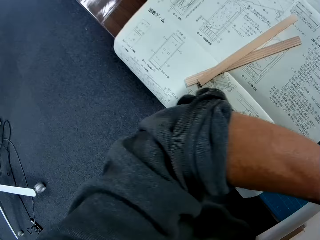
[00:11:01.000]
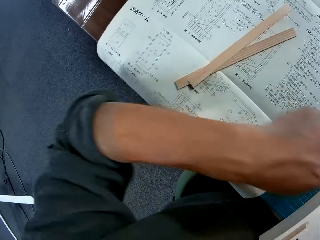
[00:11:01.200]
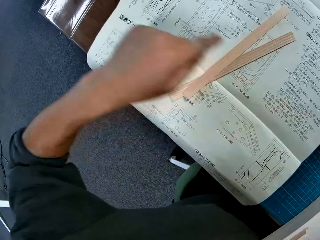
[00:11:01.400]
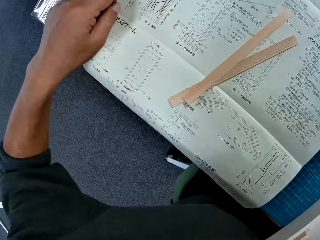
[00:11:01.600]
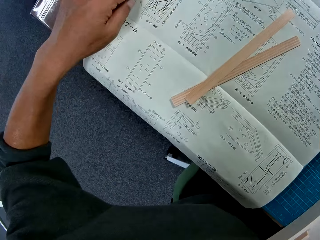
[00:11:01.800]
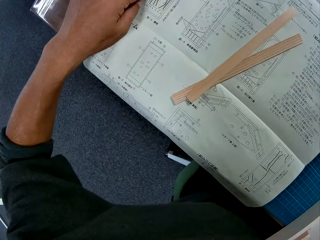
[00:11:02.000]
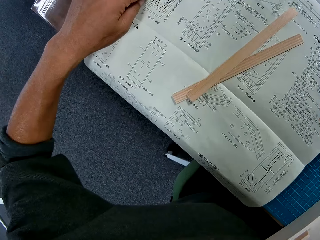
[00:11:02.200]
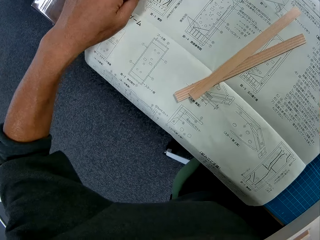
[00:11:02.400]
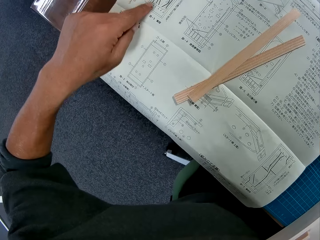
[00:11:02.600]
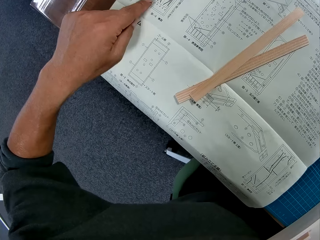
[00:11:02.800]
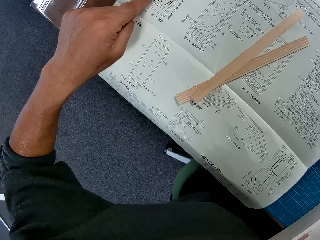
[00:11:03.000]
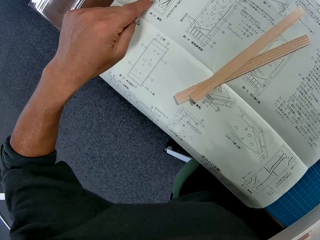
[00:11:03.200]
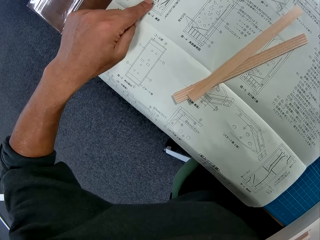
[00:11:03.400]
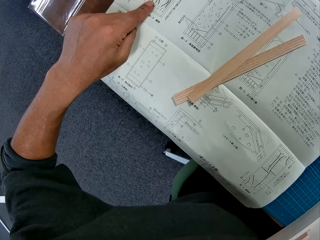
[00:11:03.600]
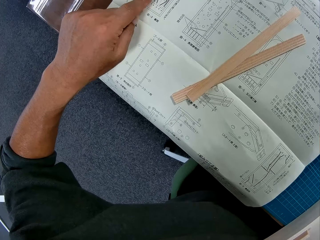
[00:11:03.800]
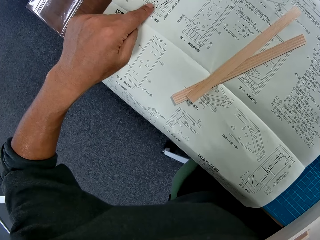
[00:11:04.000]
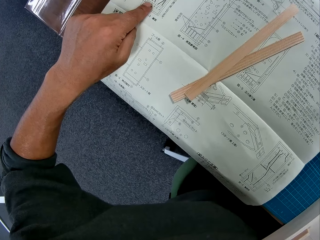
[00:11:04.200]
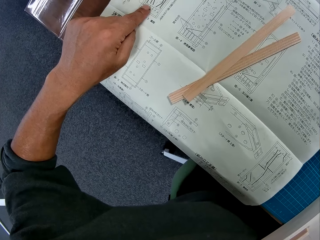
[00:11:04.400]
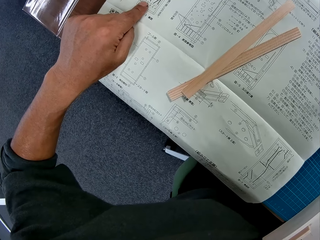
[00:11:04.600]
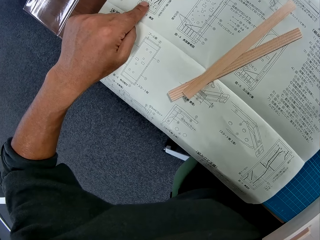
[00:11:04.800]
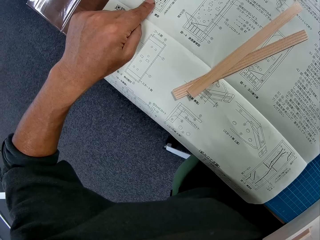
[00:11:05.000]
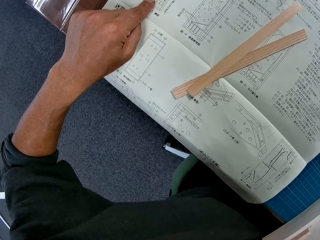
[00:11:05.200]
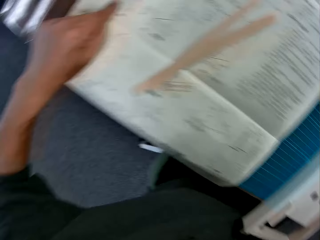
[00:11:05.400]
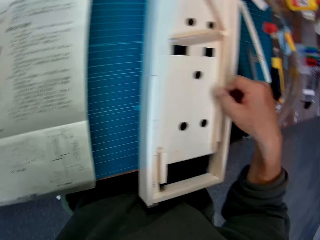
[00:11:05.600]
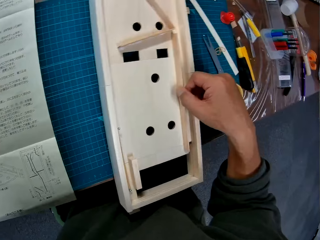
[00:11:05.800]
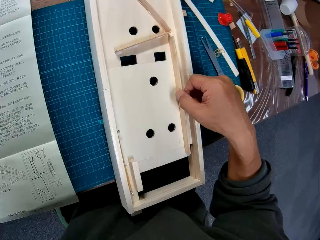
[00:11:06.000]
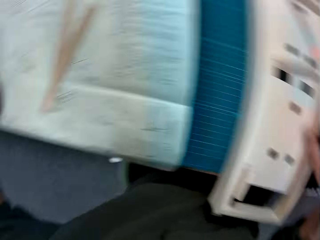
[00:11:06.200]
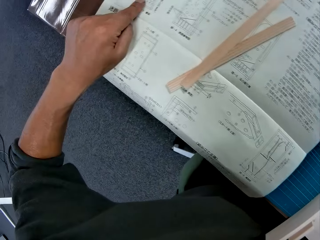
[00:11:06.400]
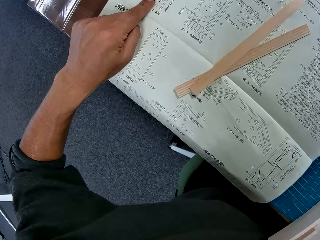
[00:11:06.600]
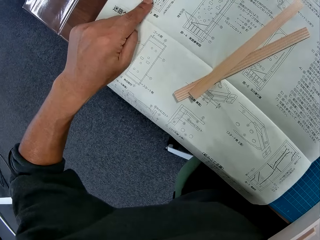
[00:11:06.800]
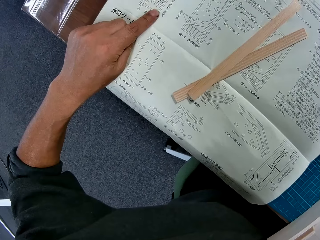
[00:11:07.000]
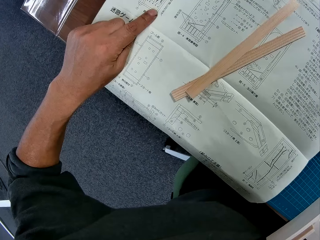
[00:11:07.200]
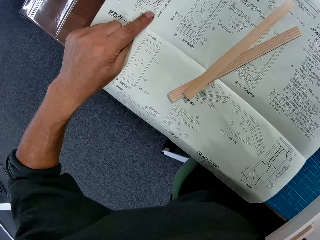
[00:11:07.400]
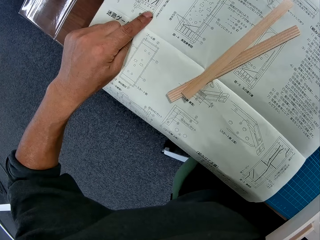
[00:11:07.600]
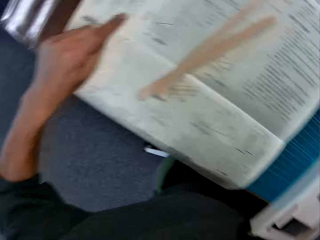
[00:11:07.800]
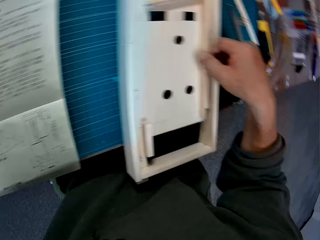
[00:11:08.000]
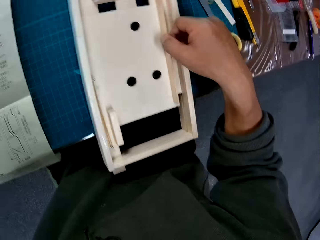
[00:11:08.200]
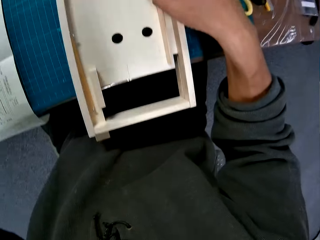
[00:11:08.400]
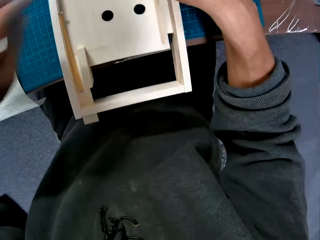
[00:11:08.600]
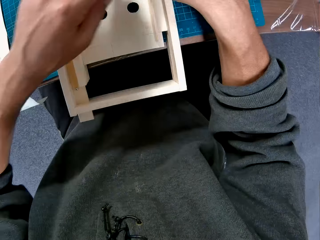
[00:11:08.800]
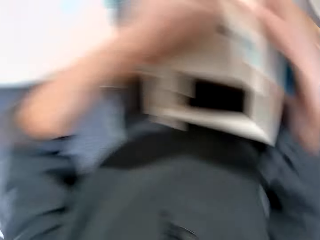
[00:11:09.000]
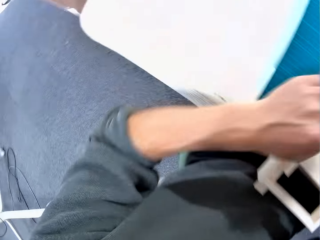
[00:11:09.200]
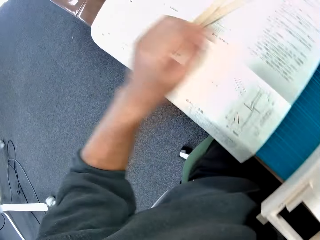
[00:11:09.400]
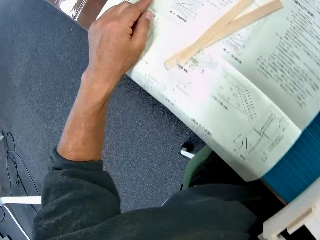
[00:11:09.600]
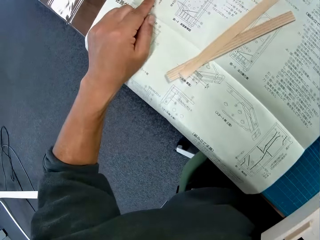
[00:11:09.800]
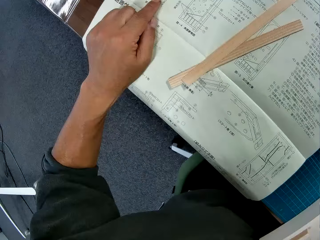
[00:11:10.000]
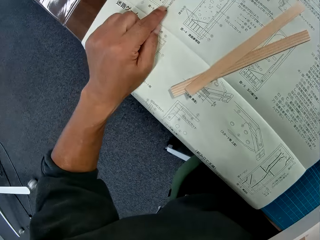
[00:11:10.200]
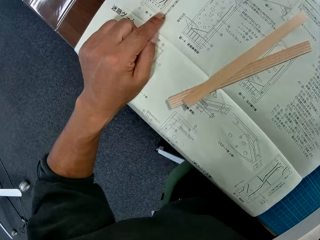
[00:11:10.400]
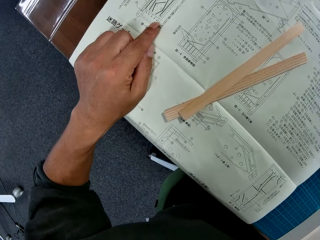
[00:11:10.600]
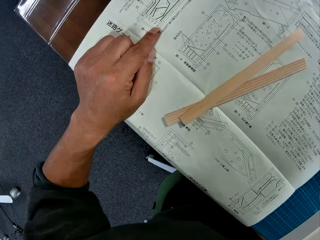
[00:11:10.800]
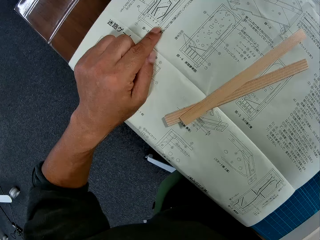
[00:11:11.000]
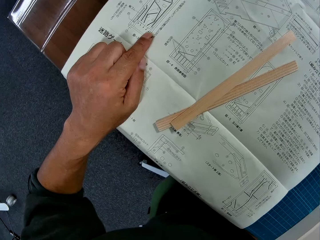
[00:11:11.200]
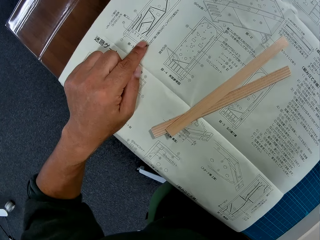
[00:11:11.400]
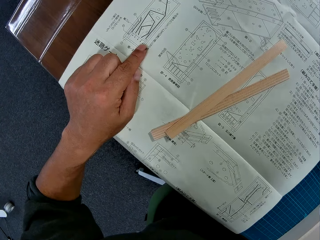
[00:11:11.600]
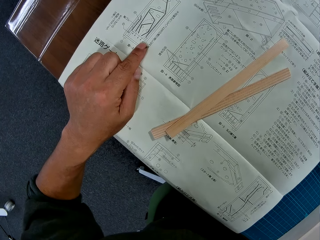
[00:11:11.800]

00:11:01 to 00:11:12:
The camera wearer looks at the model. He turns to the modelling manual or instruction paper. He puts his left index finger on the modelling manual and moves his left index finger on the modelling manual. He turns to the model. He turns to the modelling manual. He turns to the model. He touches the wooden component with his left hand. He touches the instruction paper with his left hand. He turns to the modelling manual.

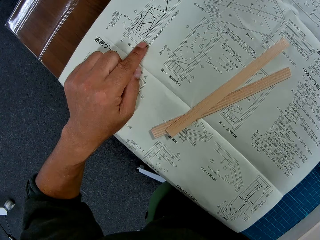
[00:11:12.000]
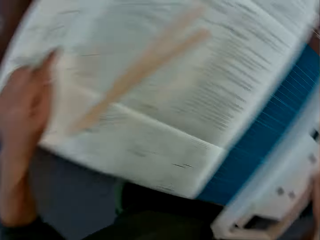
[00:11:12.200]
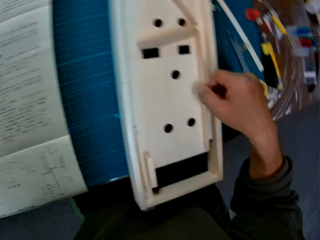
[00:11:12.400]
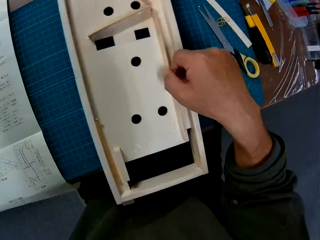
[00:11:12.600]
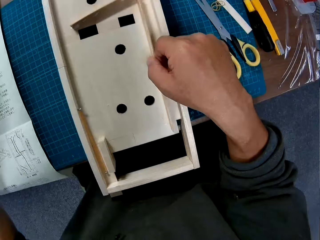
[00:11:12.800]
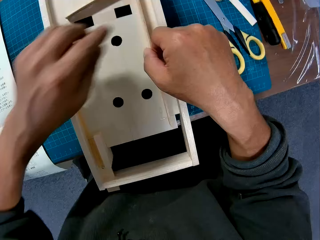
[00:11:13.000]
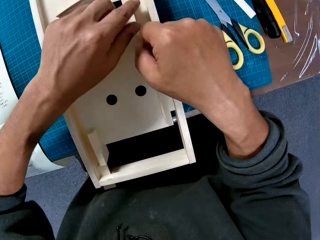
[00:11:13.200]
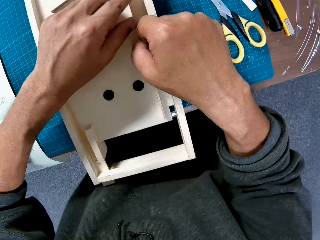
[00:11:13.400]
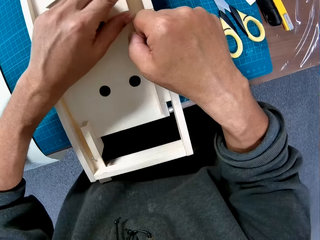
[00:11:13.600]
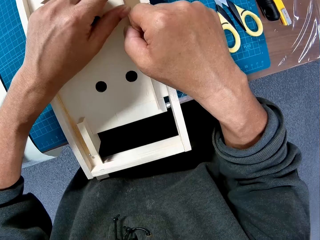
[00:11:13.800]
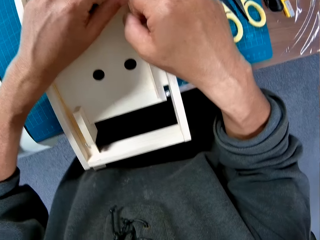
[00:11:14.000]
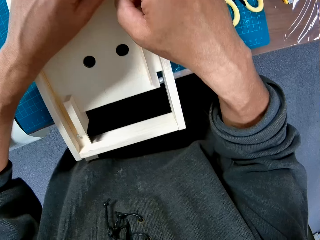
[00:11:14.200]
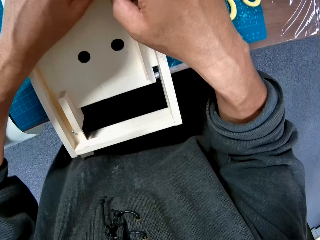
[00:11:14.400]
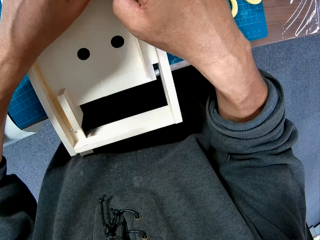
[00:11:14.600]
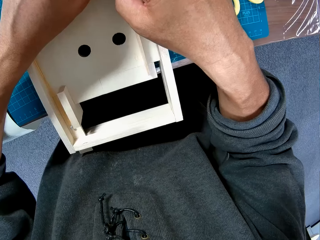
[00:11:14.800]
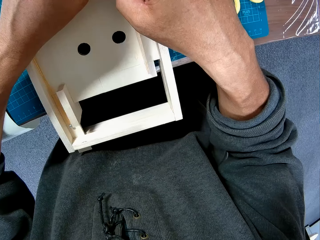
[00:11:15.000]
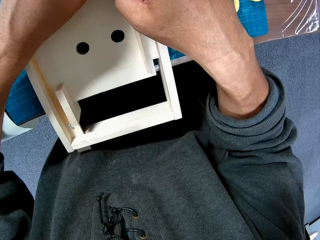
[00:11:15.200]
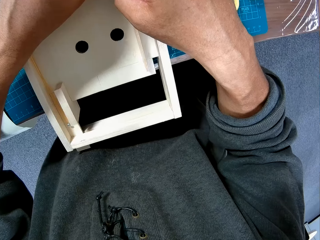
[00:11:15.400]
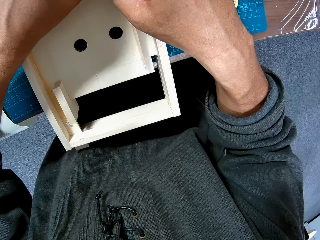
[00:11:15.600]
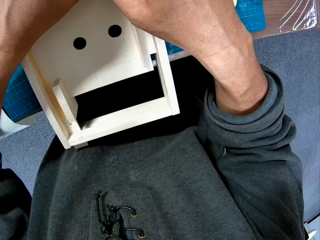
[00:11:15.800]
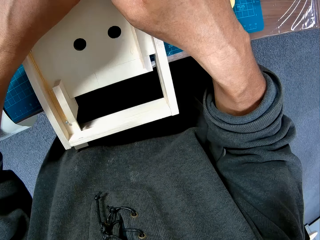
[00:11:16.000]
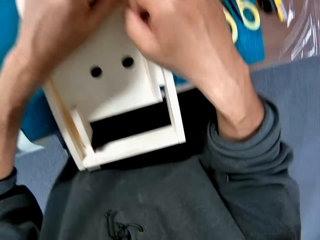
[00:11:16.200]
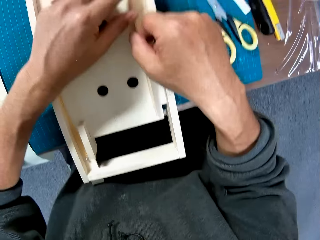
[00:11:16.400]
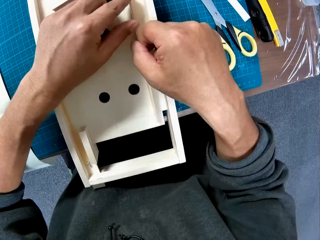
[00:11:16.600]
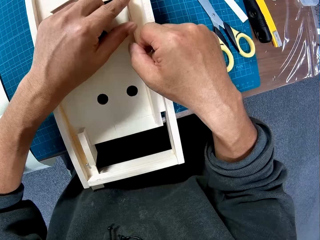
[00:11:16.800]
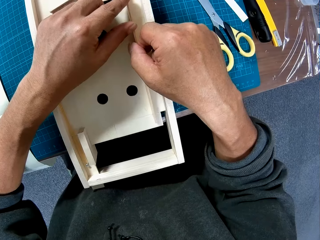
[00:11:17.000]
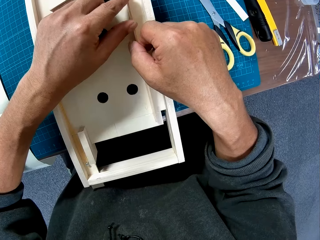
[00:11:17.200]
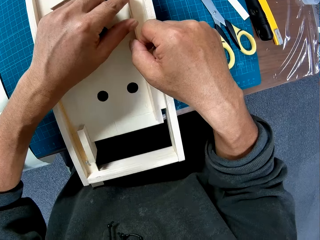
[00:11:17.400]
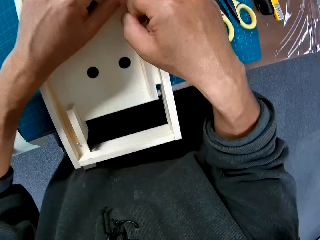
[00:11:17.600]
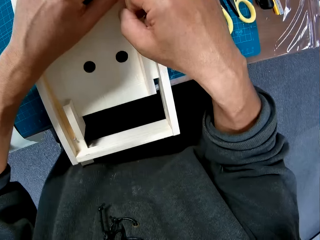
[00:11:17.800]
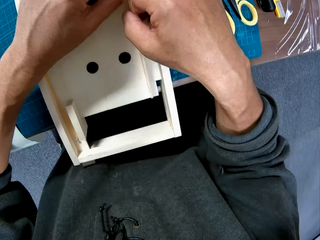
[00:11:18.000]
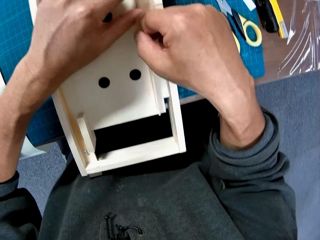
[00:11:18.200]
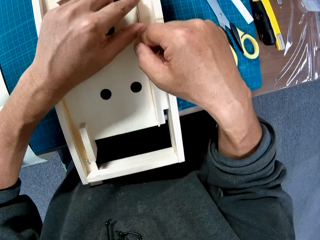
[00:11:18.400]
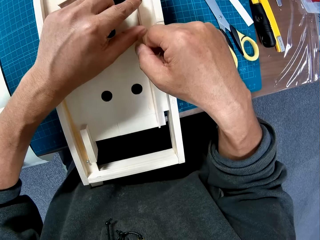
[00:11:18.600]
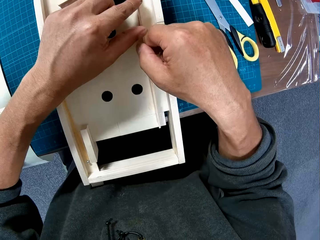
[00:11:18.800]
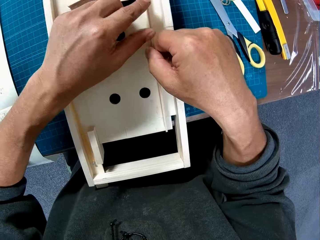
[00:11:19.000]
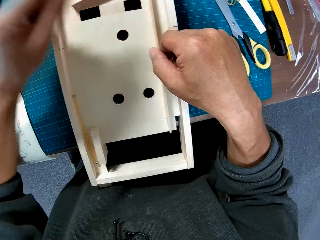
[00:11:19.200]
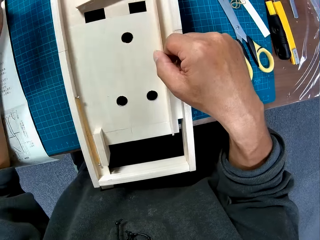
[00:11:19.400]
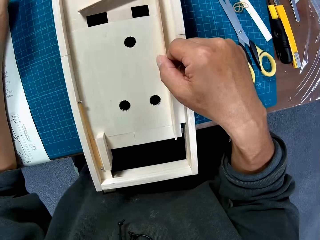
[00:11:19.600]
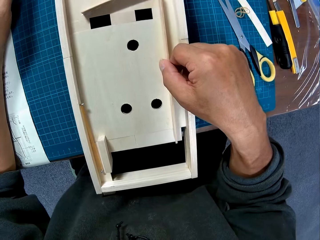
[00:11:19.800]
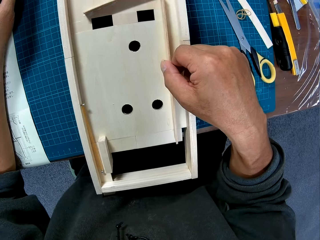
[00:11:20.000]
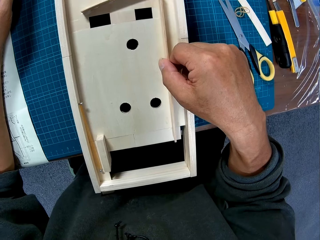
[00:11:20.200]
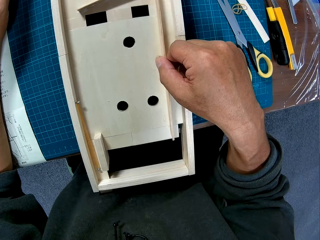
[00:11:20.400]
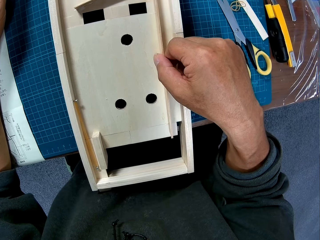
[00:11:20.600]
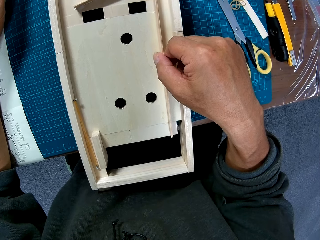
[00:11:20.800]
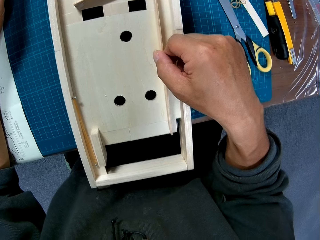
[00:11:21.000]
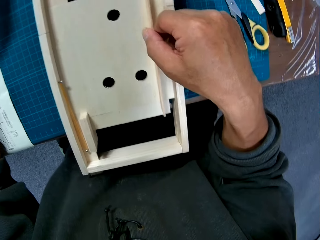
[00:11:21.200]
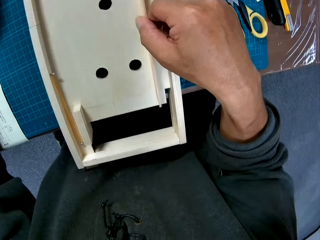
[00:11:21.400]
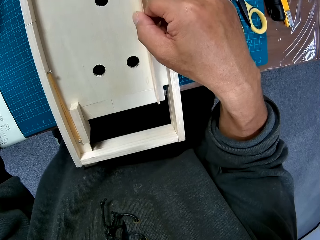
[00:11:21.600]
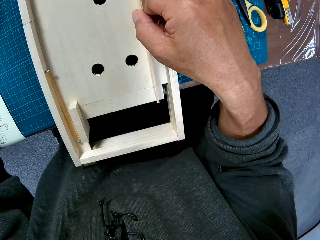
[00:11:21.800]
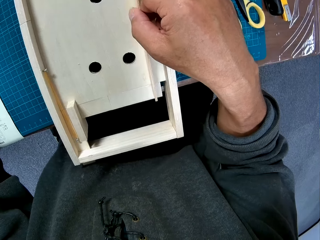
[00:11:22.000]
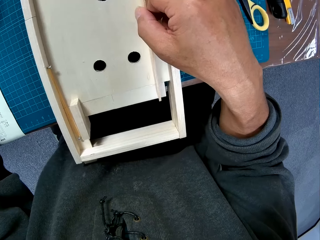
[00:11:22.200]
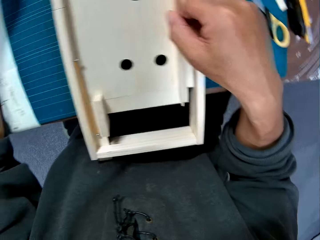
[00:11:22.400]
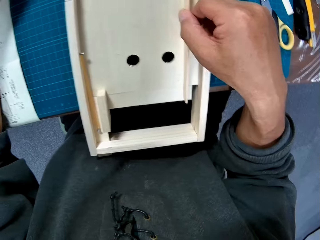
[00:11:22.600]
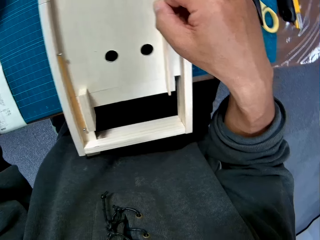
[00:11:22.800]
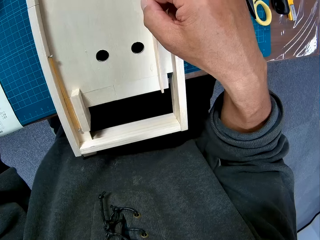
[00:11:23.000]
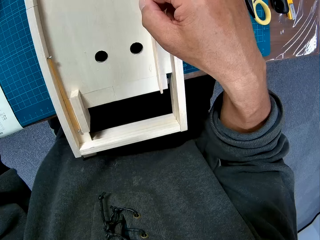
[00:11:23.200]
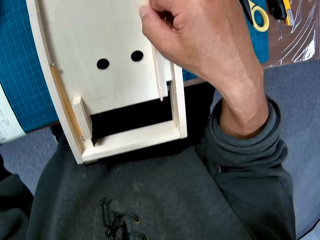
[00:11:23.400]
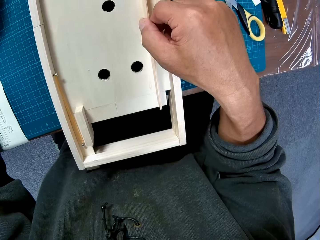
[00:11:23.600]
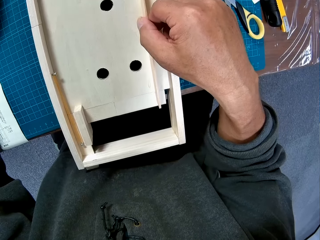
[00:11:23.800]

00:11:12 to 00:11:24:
The camera wearer refers to the modelling manual. He turns to the model. He holds a modelling material piece. He touches the wooden component with his left hand. He looks at the model. He places his left hand on the table. He places his right hand on the table. He looks at the model.
